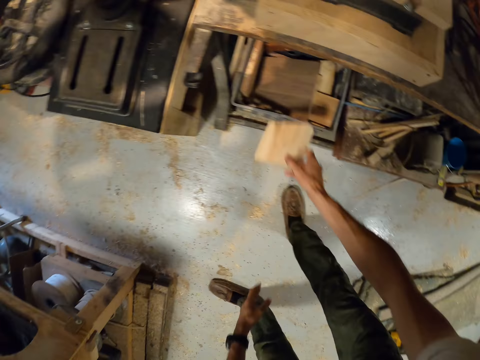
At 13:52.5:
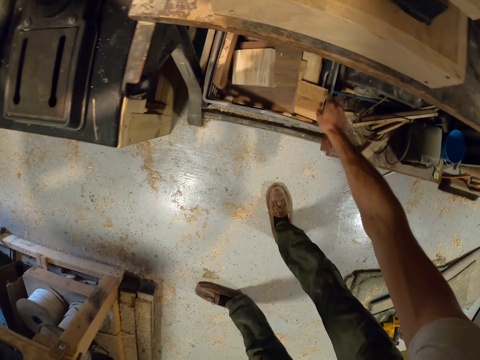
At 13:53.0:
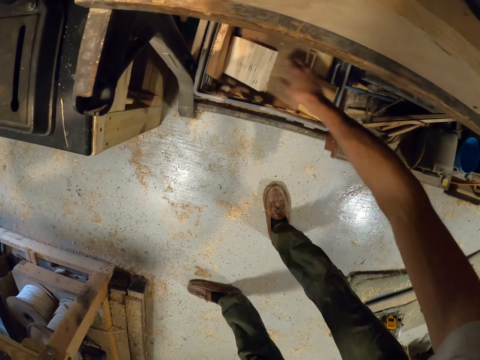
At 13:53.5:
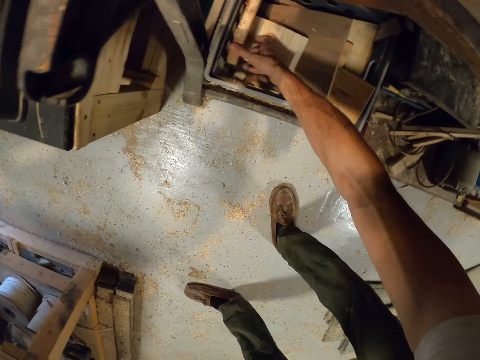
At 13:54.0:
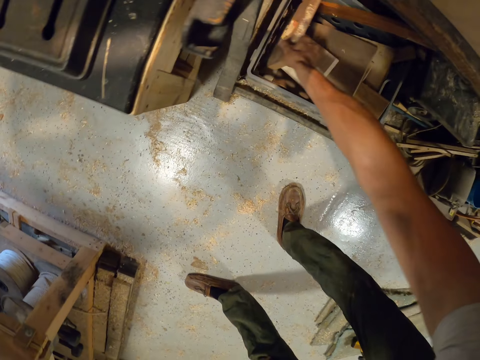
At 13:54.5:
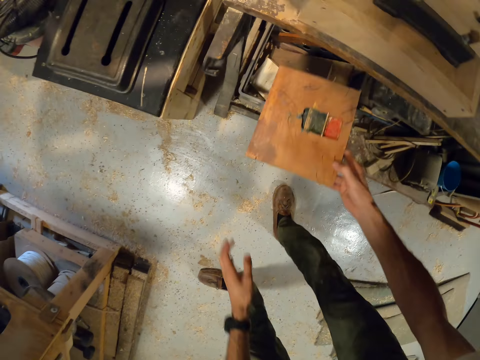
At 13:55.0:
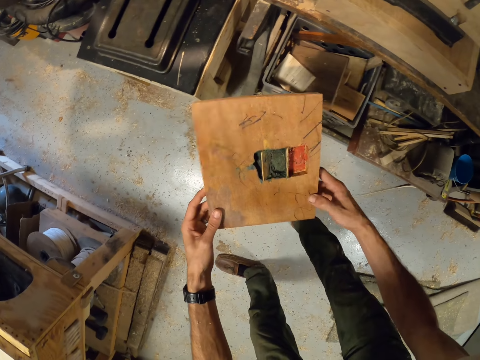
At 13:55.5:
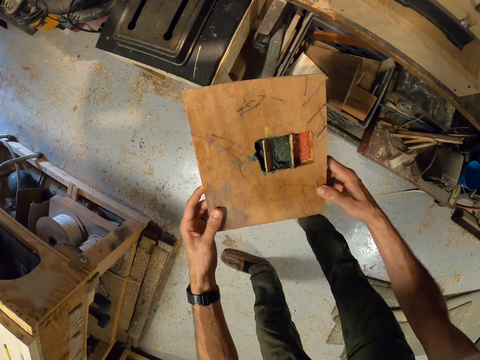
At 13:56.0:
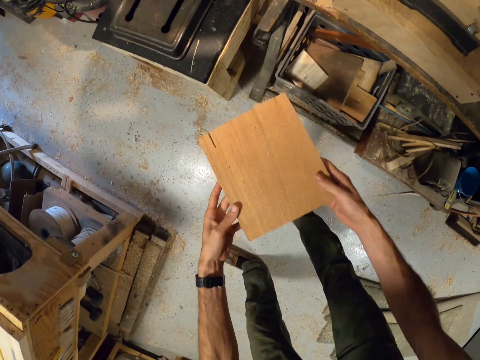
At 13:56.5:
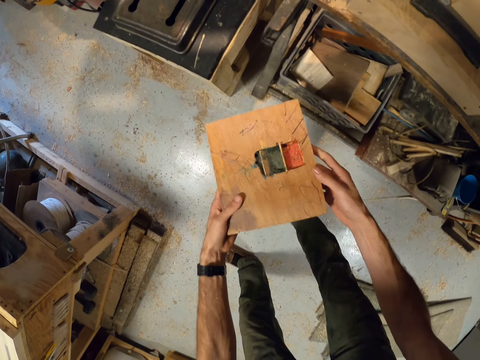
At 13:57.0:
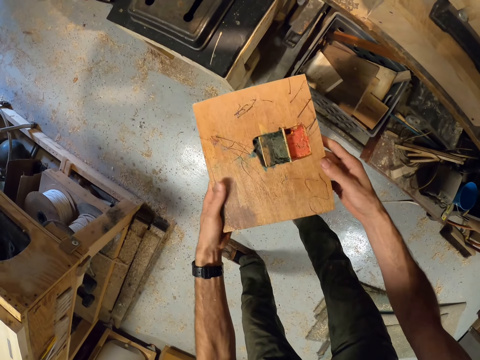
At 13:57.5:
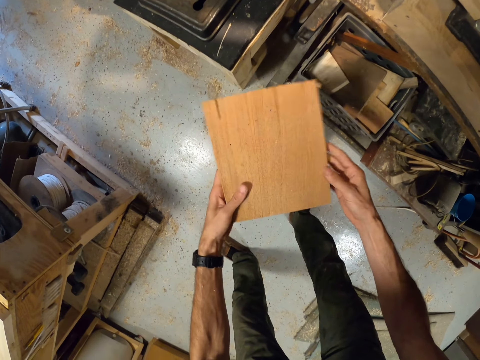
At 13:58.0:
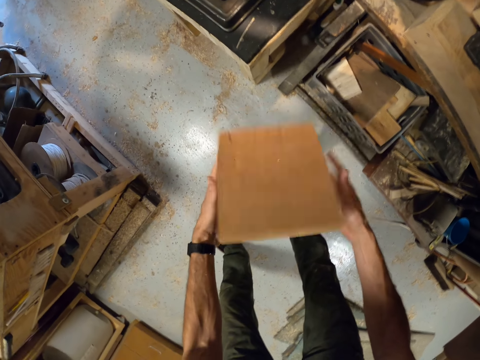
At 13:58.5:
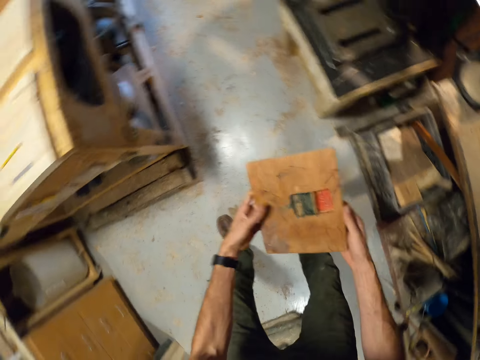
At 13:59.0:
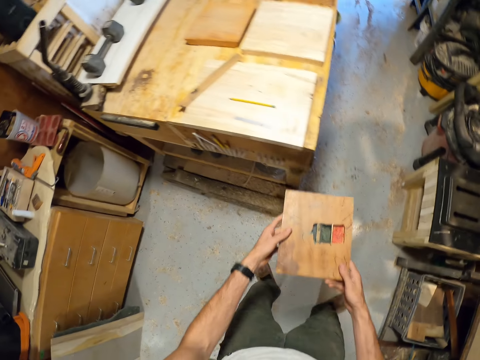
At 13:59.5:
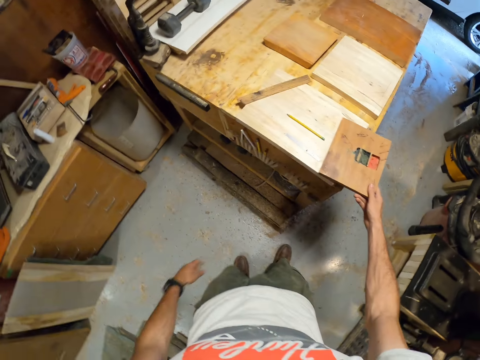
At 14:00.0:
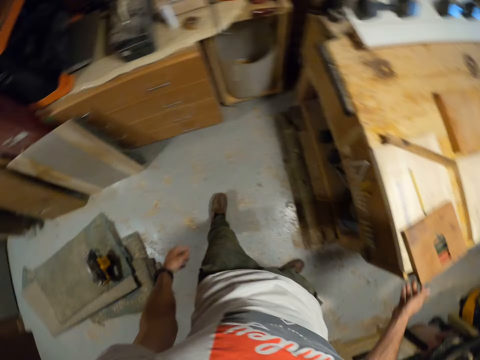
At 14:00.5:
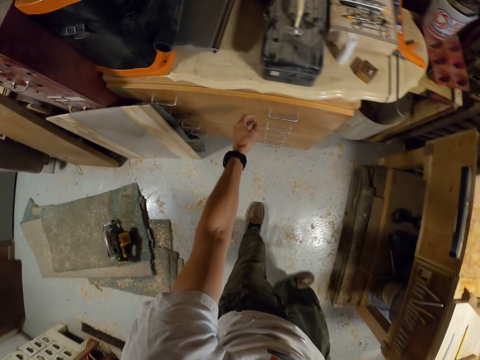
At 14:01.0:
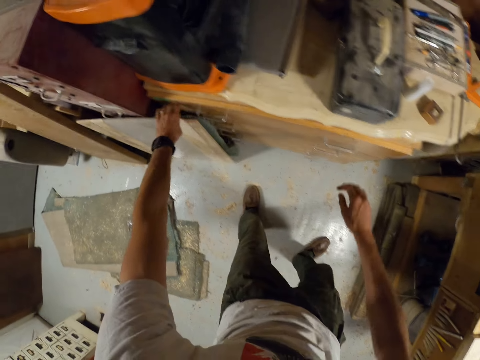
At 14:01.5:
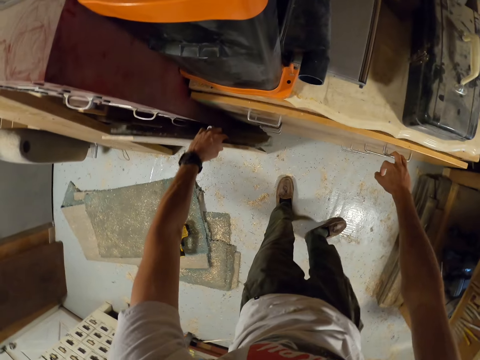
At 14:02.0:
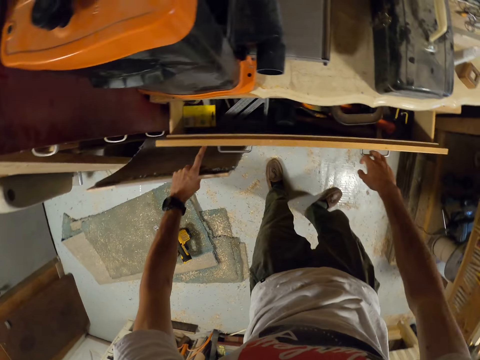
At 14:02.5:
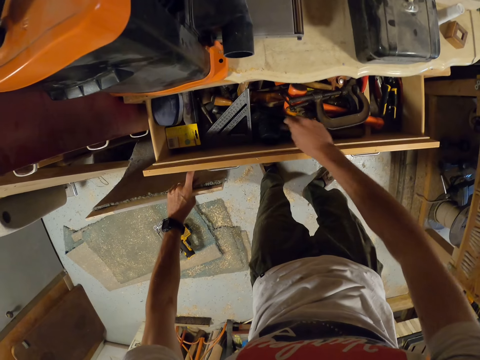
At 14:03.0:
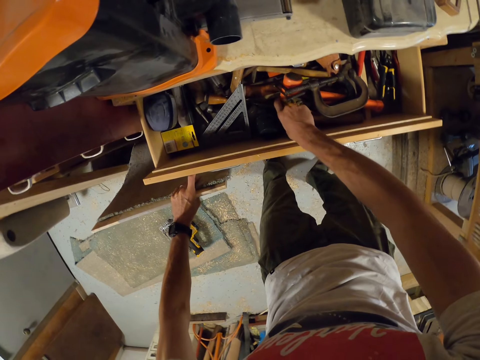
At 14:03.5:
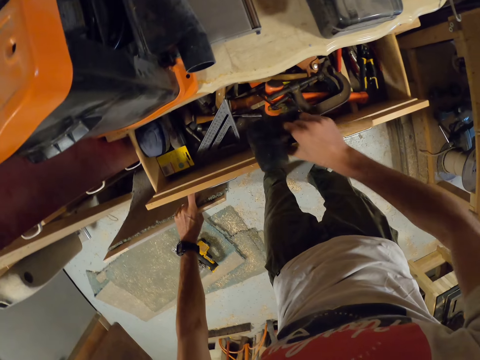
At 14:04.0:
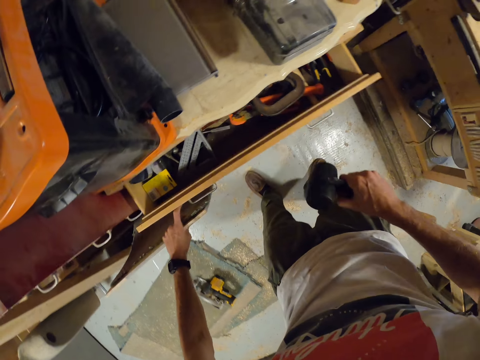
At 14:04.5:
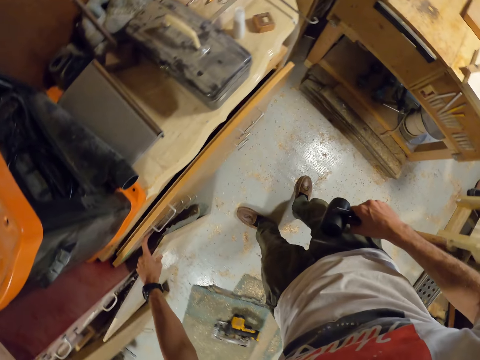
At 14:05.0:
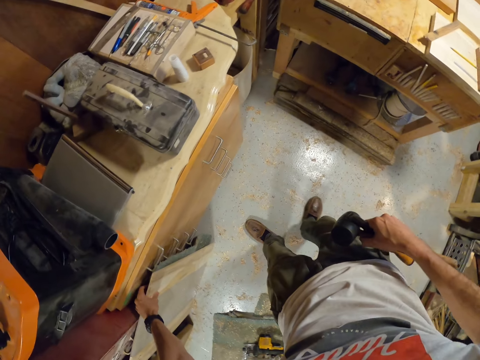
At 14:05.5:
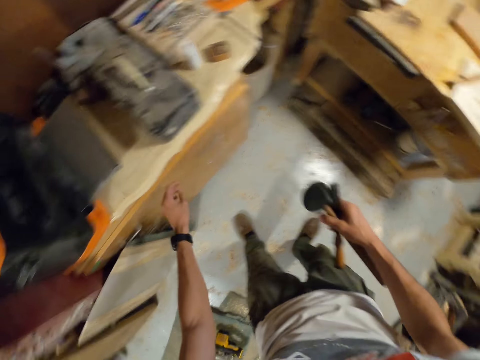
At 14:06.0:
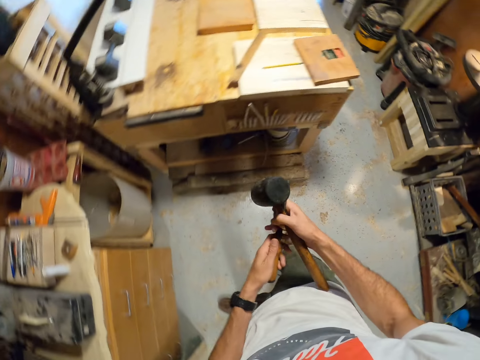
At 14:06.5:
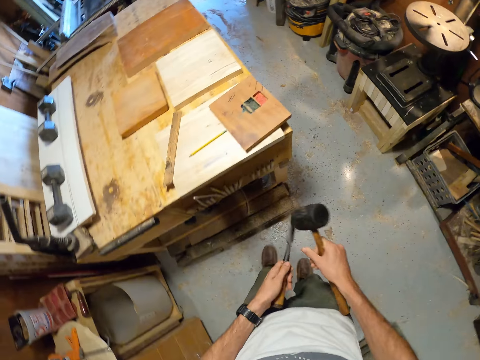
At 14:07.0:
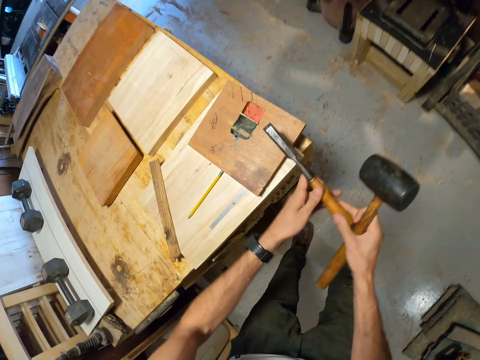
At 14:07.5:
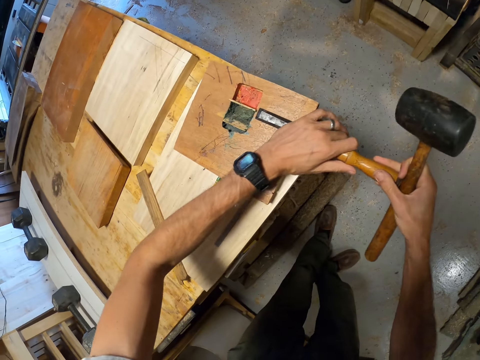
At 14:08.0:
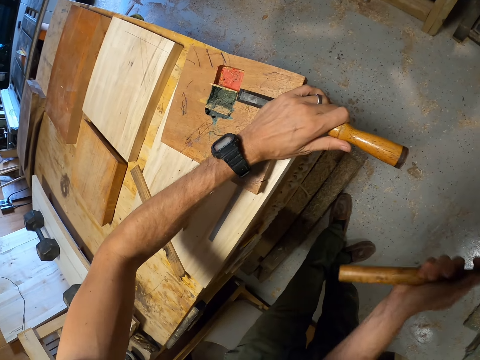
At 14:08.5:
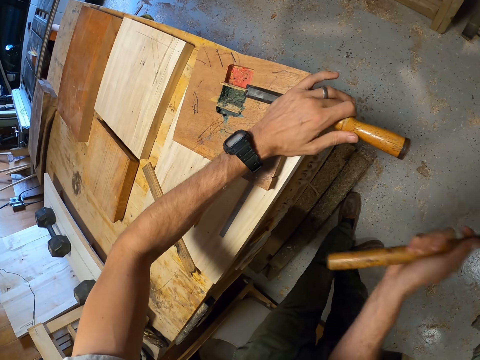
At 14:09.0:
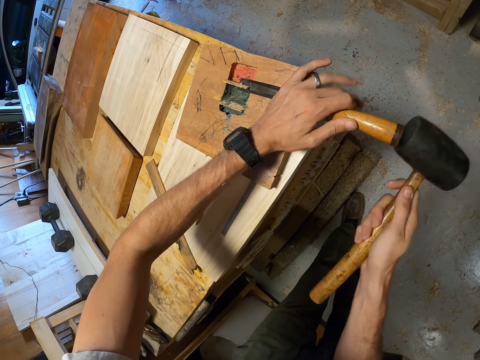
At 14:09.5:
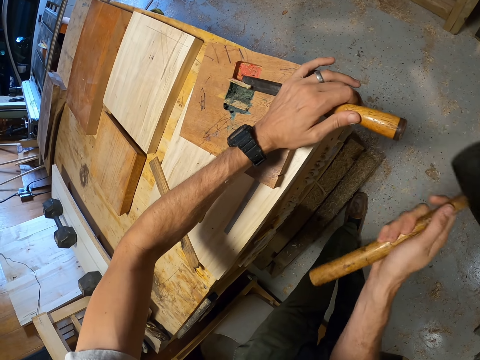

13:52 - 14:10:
The camera wearer drops the piece of wood into the container with his right hand. He touches a second piece of wood in the container with his right hand. He picks a third piece of wood in the container with his right hand. He flips the third piece of wood with both hands. He drops the third piece of wood on a work bench with his right hand. He moves a wood plank from a cabinet with his left hand. He opens the cabinet drawer with his right hand. He holds the plywood. He picks a mallet and a chisel from the cabinet drawer with his right hand. He closes the cabinet drawer with his left hand. He carries the mallet and the chisel. He places the chisel on the third piece of wood on the work bench with his right hand. He hits the chisel with the mallet. He chisels the third piece of wood on the work bench with the chisel and the mallet.

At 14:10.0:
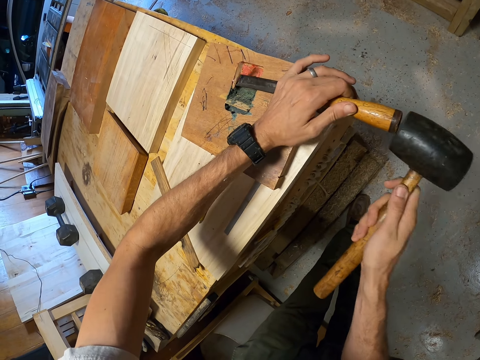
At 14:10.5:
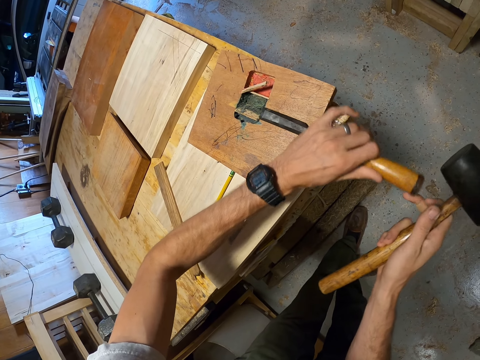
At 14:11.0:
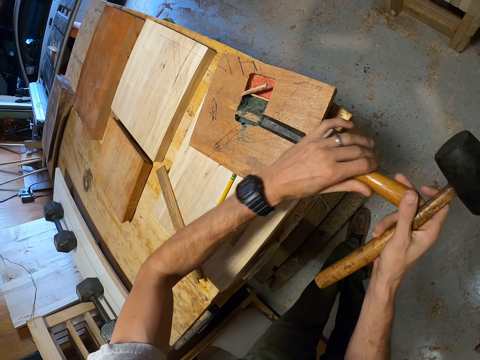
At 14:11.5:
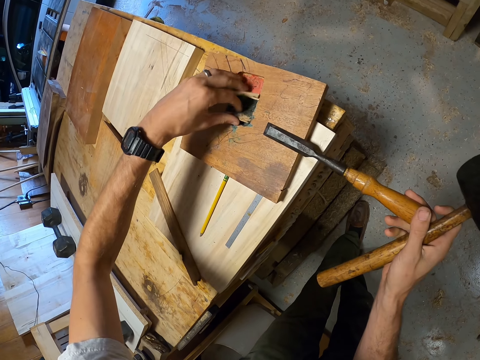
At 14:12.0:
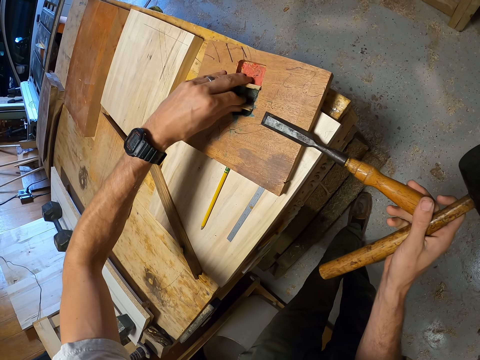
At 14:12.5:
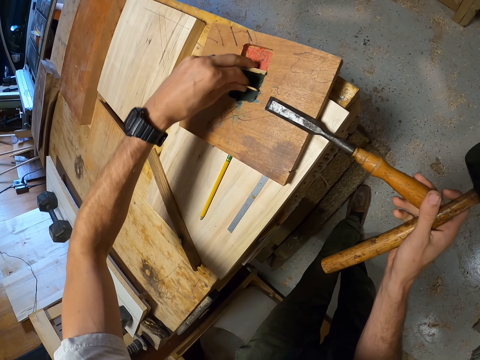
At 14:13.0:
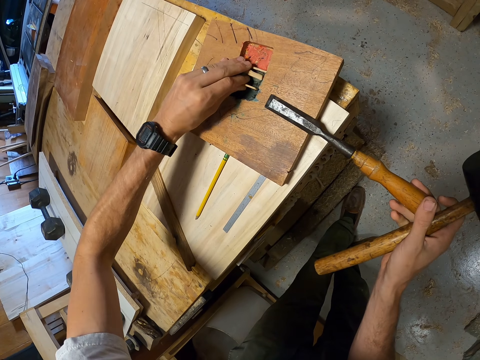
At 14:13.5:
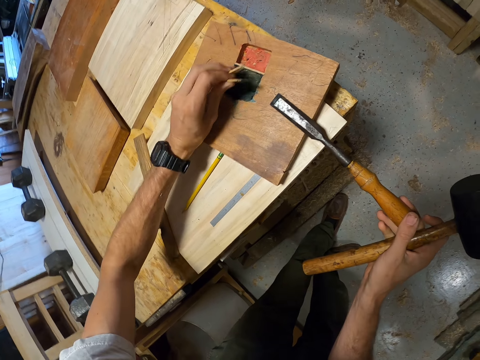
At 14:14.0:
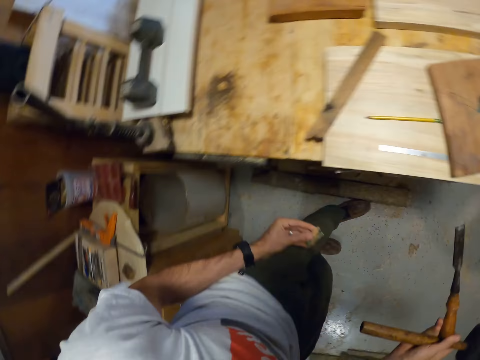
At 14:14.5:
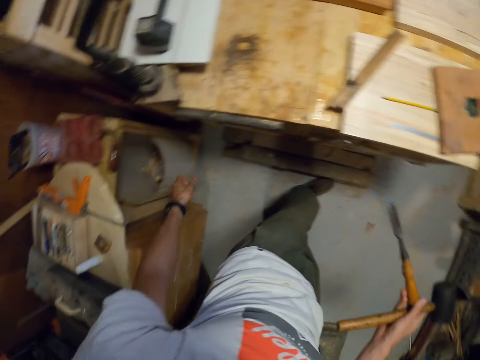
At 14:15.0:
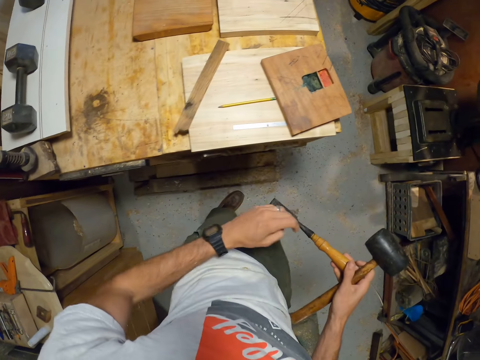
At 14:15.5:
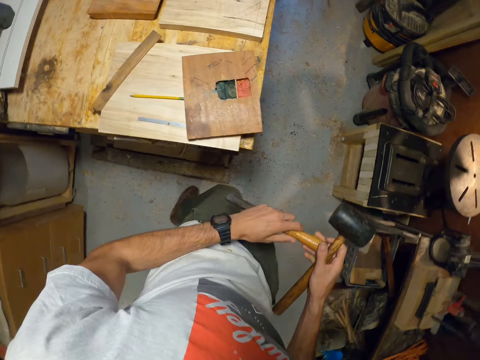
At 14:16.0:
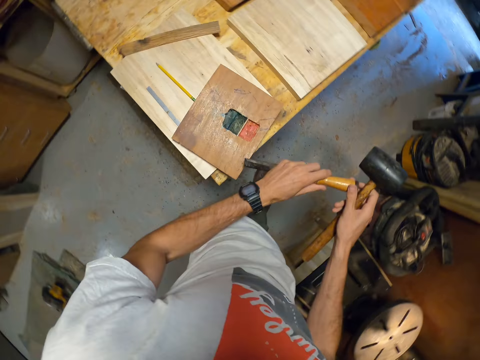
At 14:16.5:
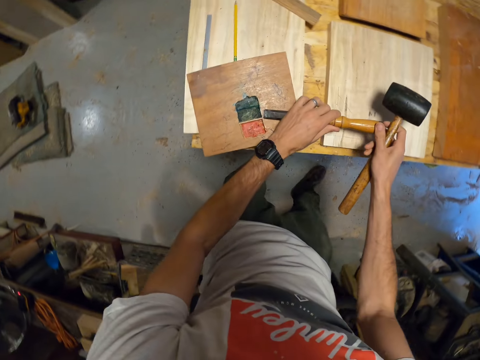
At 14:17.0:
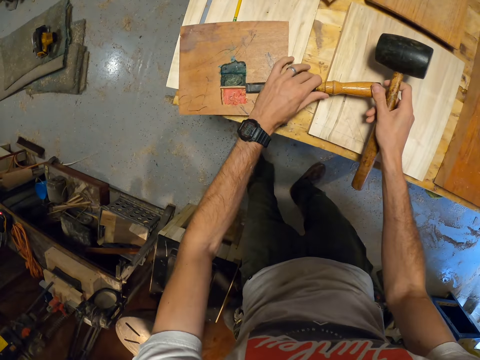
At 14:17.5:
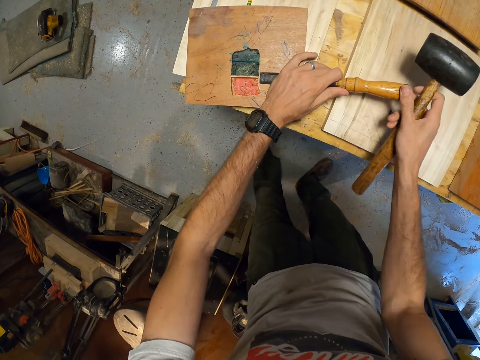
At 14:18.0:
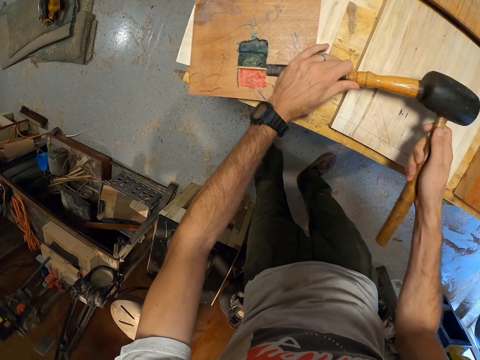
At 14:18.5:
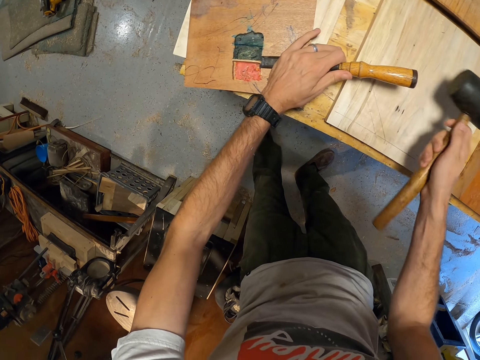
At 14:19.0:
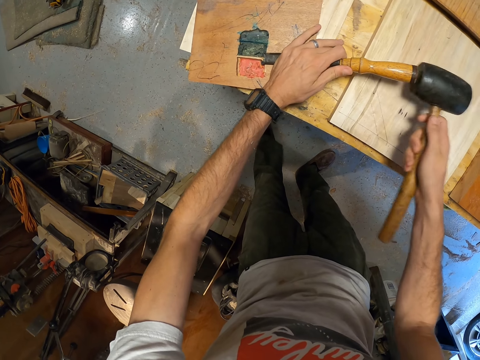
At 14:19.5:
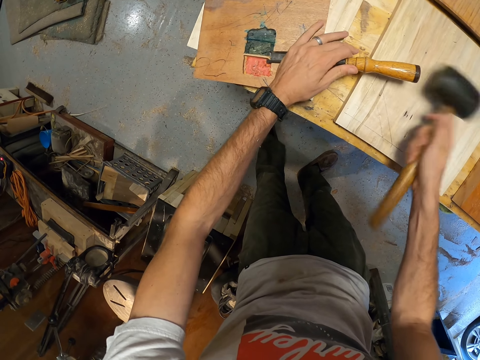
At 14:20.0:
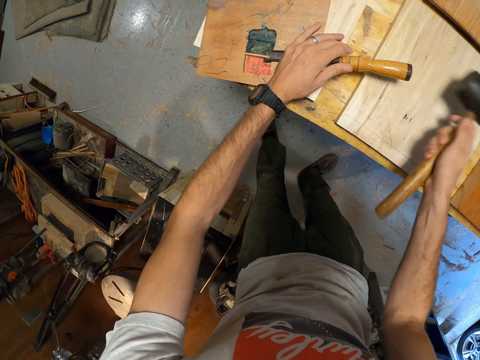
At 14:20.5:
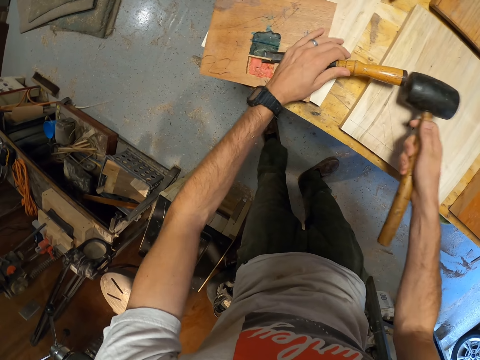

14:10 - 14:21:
The camera wearer picks wood particles from the third piece of wood on the work bench with his left hand. He drops the wood particles from the third piece of wood in a waste bin. He moves around. He places the chisel on the third piece of wood on the work bench with both hands. He chisels the third piece of wood on the work bench with the chisel and the mallet.
